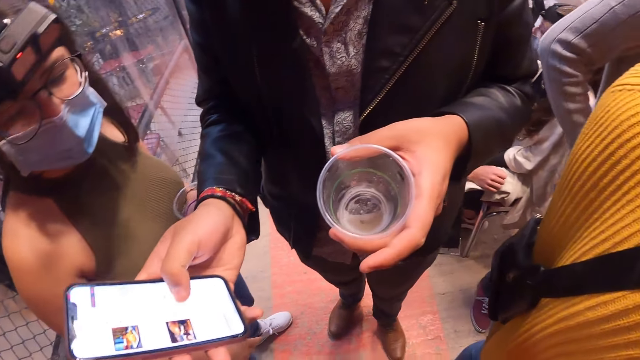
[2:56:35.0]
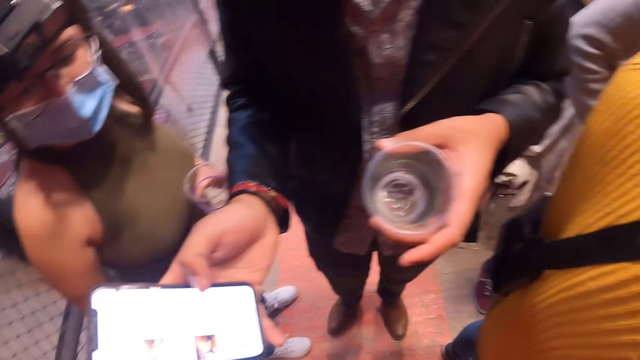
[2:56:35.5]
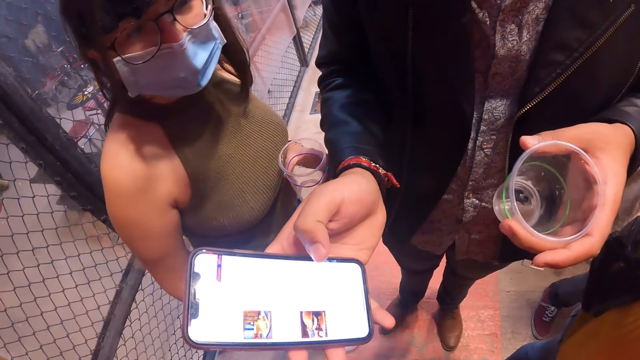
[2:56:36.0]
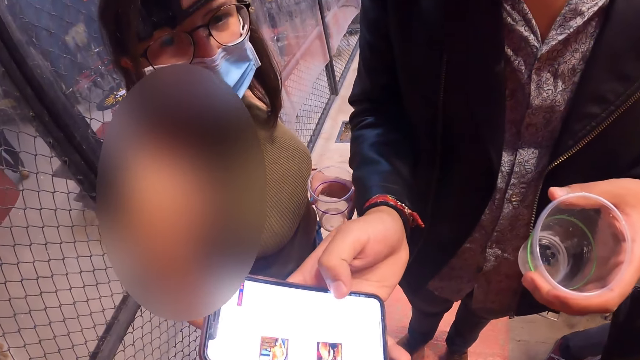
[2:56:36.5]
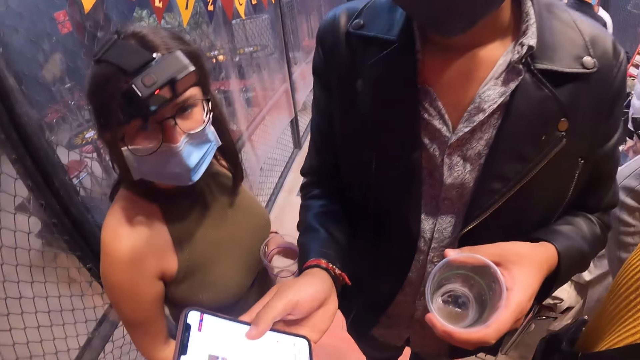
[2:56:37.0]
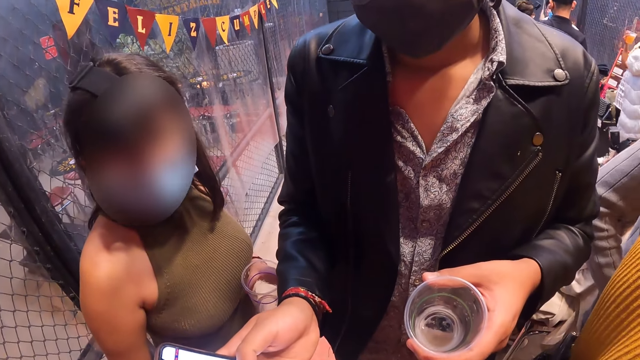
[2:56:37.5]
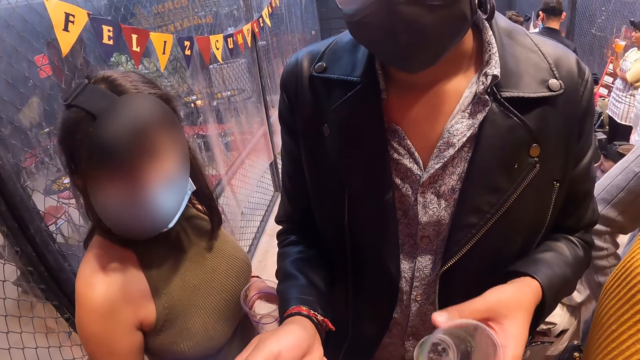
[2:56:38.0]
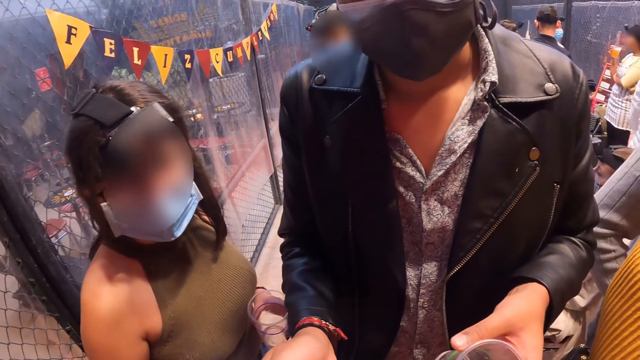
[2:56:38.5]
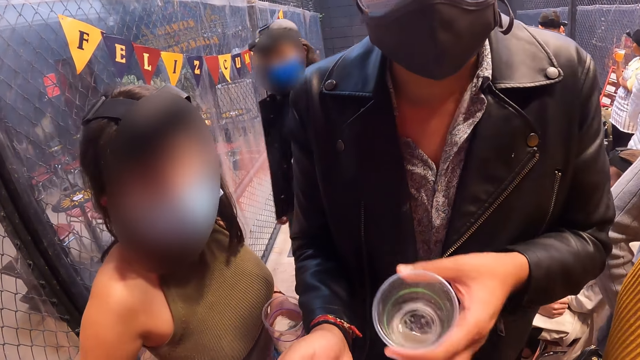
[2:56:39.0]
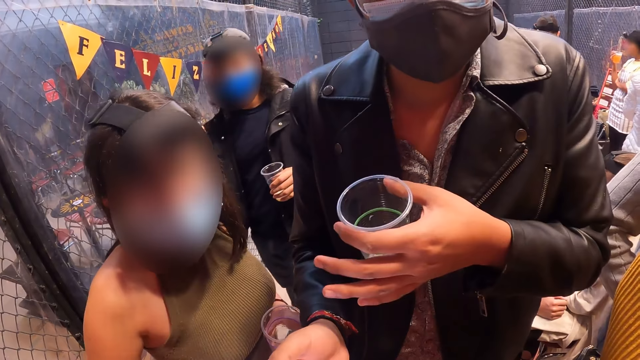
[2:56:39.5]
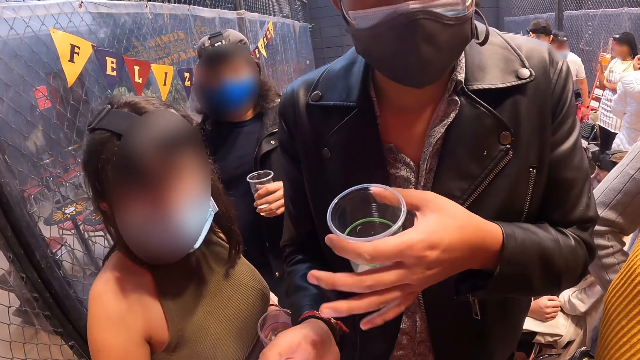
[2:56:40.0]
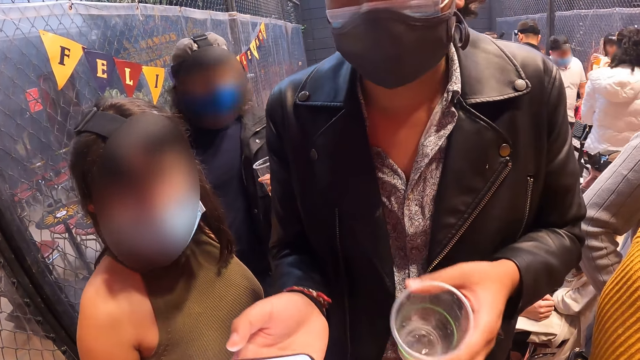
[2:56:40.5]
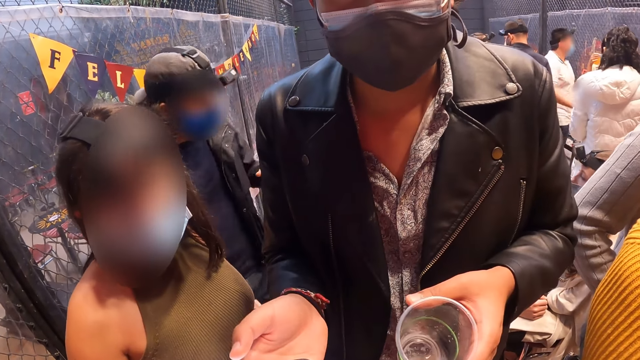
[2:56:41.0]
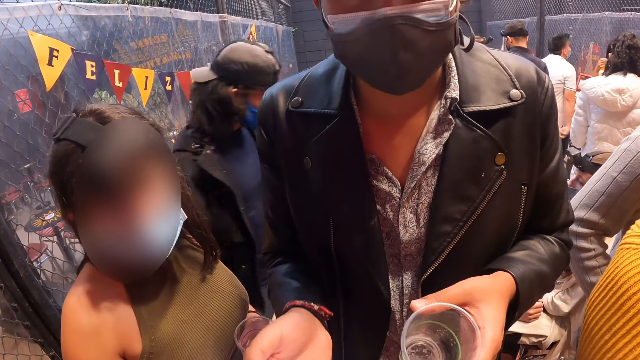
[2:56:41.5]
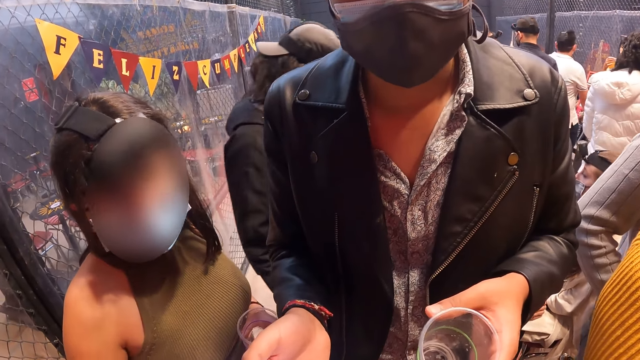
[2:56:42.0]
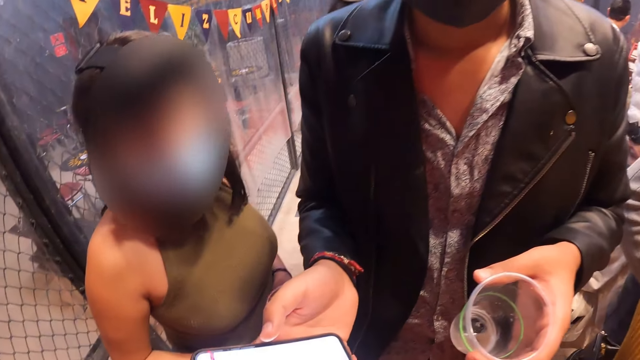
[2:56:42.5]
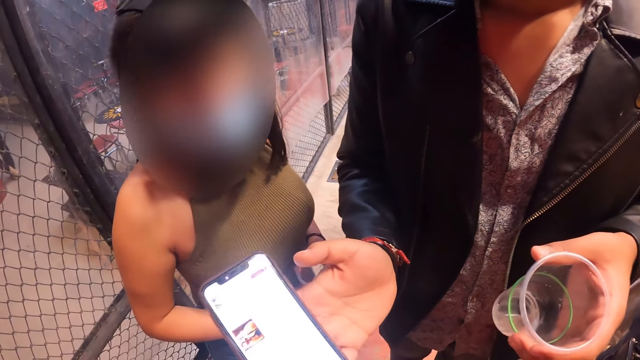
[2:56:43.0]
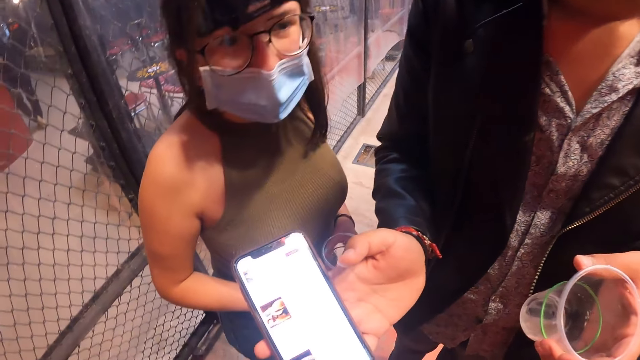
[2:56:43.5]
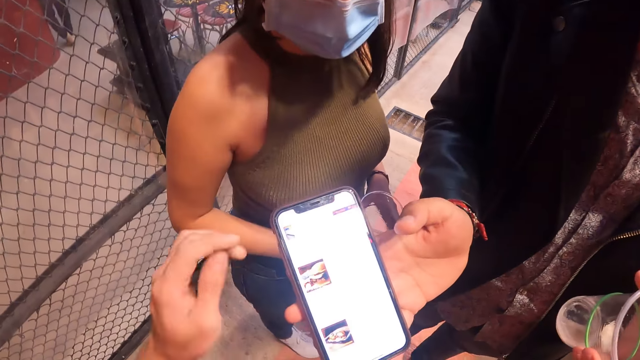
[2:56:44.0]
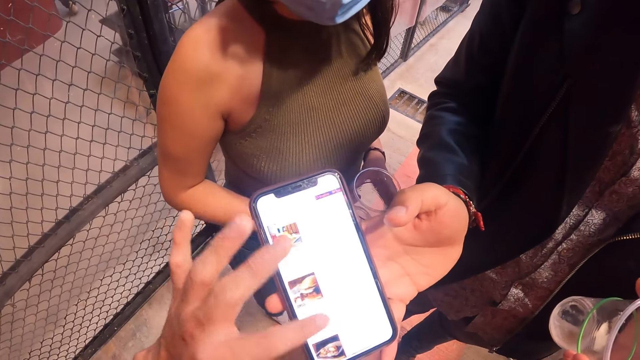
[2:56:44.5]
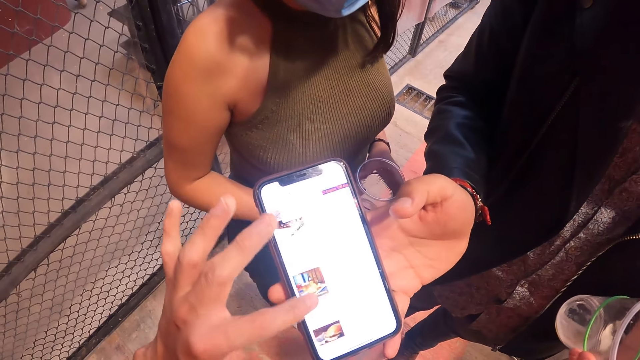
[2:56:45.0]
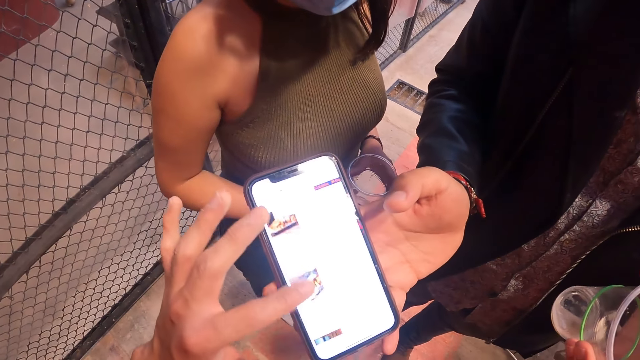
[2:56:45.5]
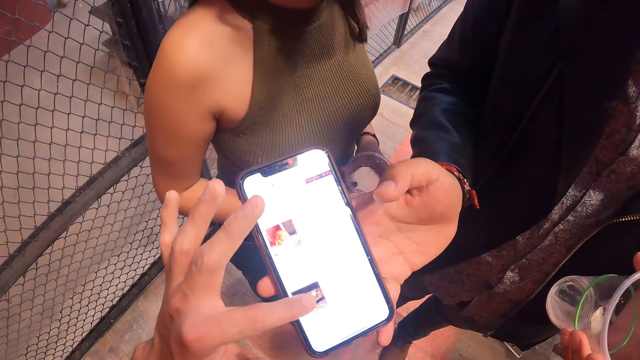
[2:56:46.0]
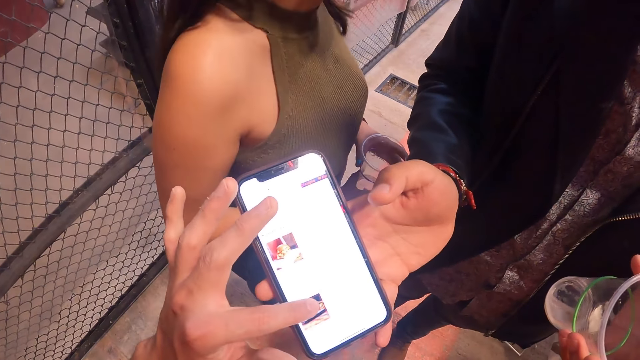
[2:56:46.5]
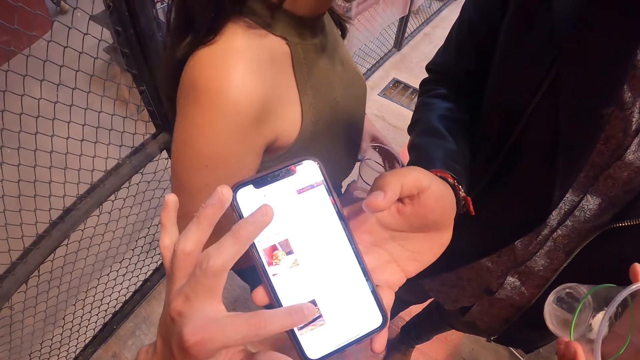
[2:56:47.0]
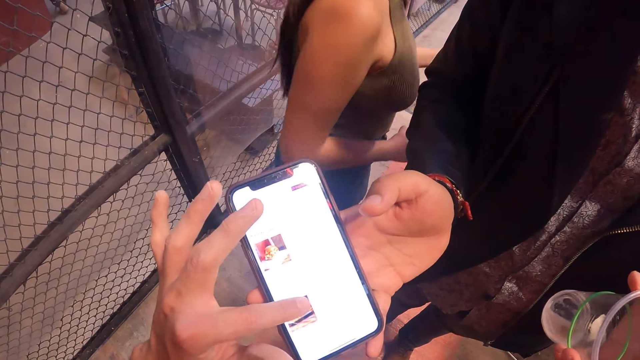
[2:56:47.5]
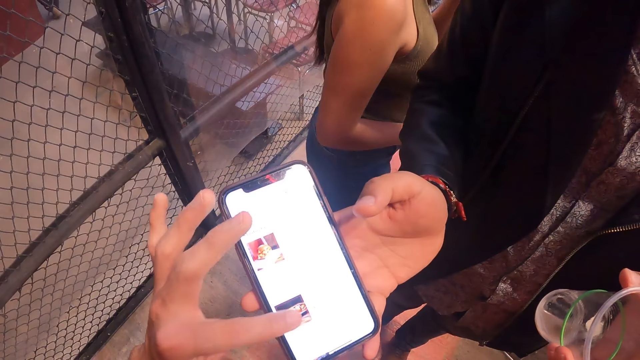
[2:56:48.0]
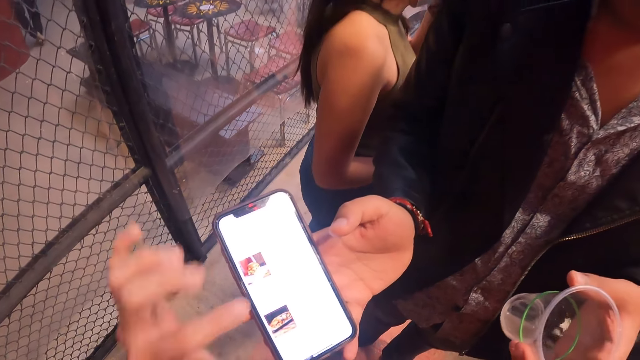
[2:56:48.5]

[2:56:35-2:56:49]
The man scrolls the phone. The camera wearer scrolls the phone on the hand of the man with his left hand.

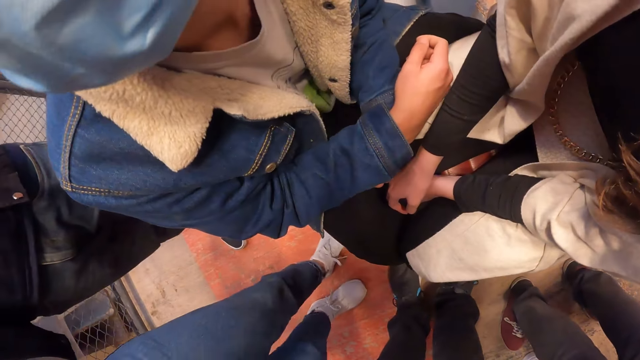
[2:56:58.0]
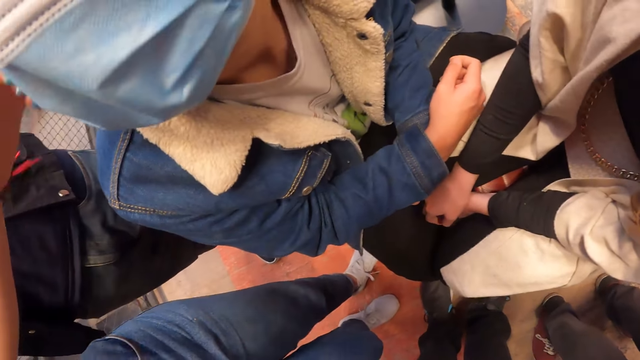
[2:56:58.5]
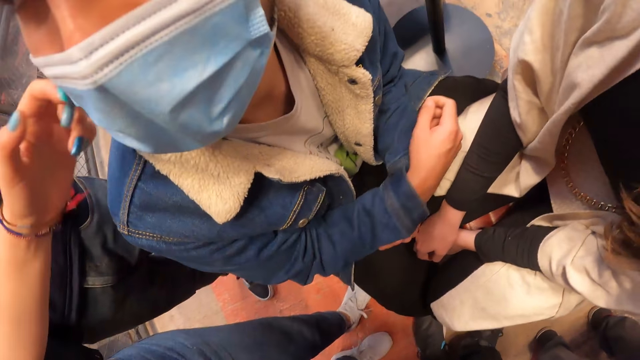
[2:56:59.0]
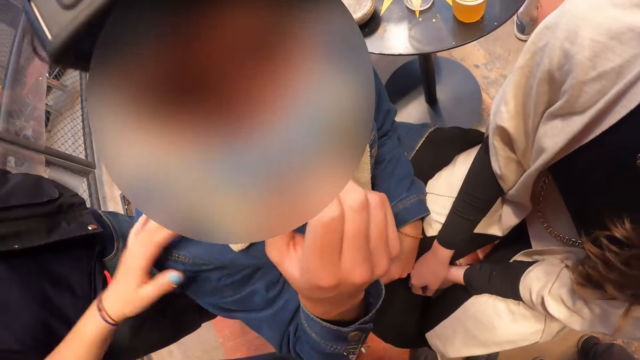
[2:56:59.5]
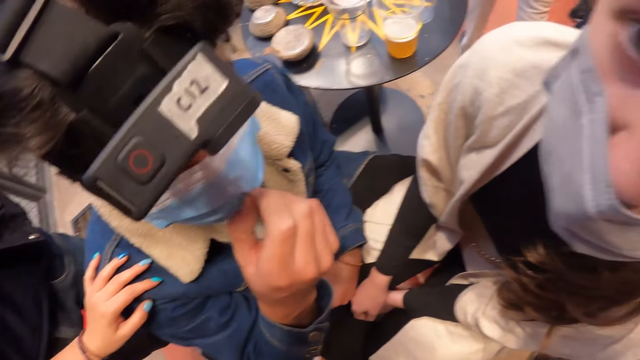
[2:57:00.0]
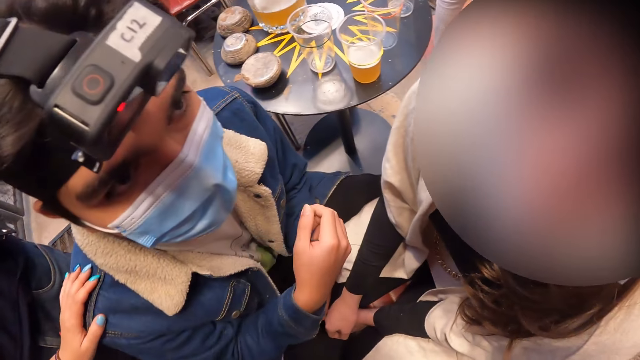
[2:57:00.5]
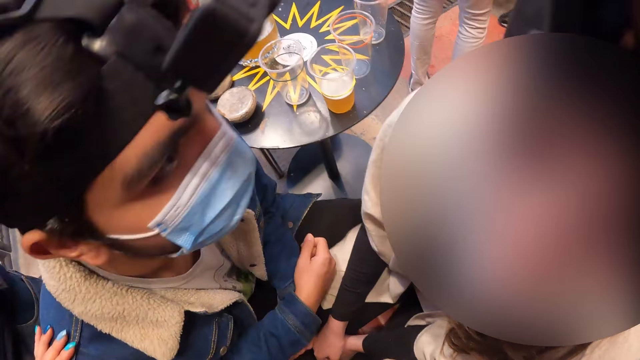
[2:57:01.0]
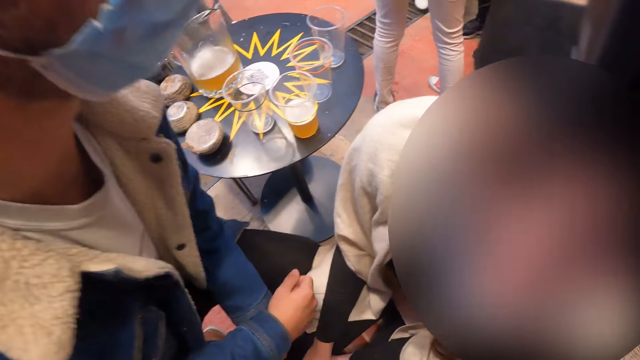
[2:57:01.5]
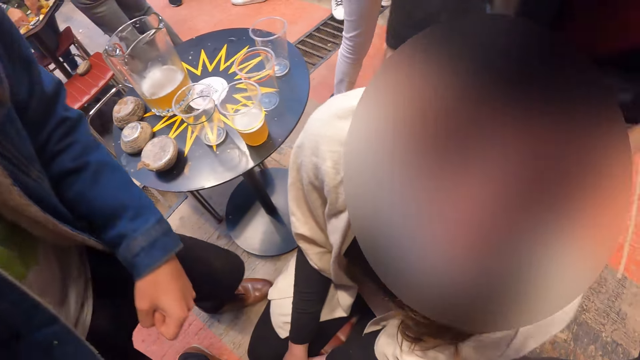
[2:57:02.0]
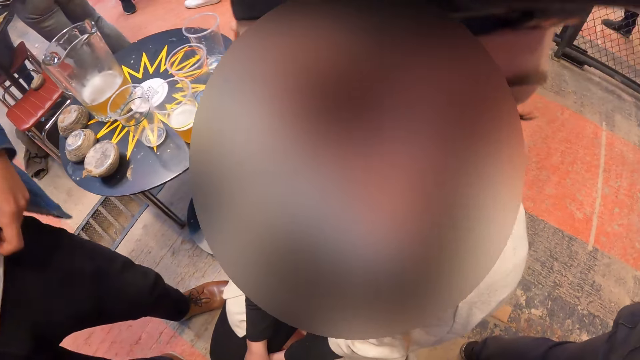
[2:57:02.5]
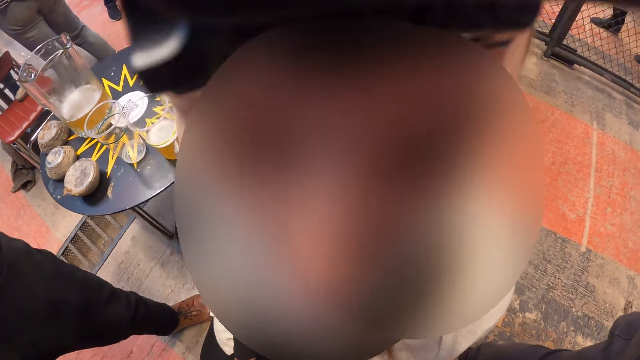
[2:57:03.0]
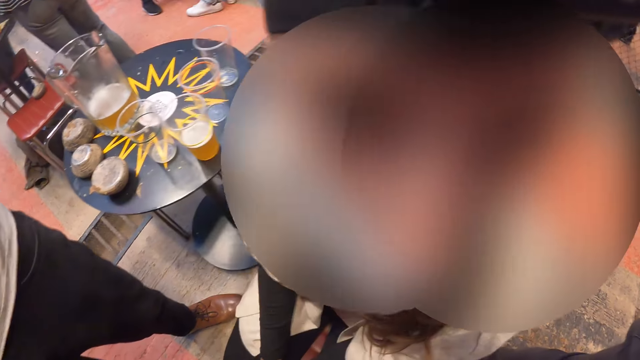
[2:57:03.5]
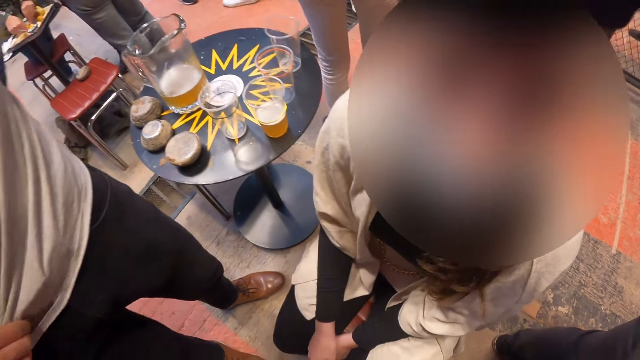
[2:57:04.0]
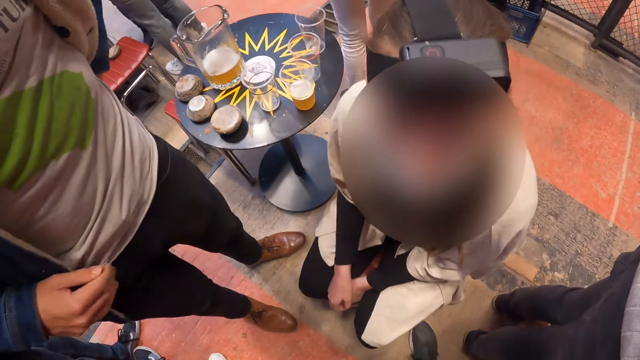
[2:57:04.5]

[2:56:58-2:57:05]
The camera wearer touches the head of a man. They touch the shoulder of the man. They interact with the man and a woman. They interact with a lady.
